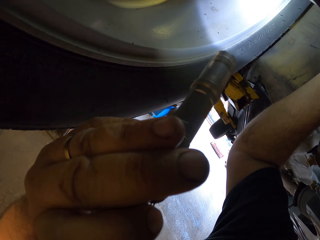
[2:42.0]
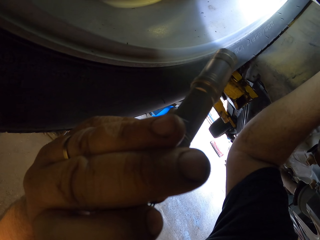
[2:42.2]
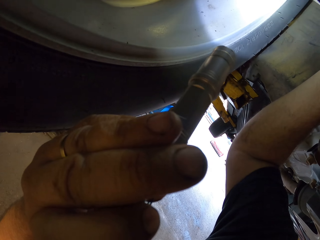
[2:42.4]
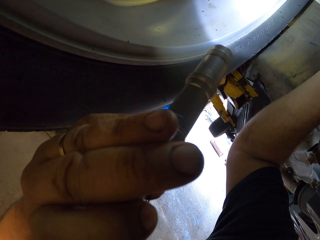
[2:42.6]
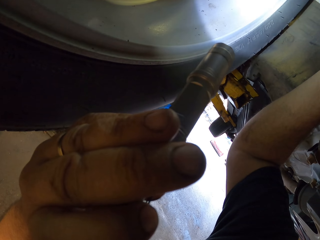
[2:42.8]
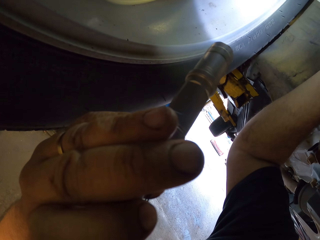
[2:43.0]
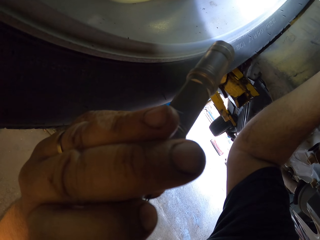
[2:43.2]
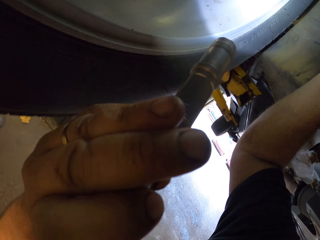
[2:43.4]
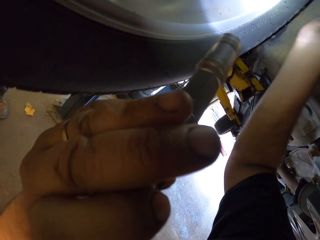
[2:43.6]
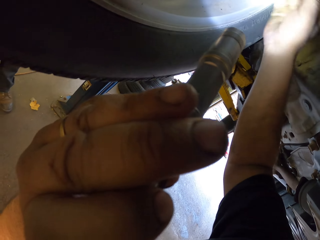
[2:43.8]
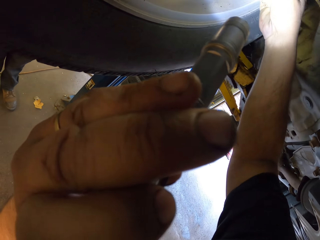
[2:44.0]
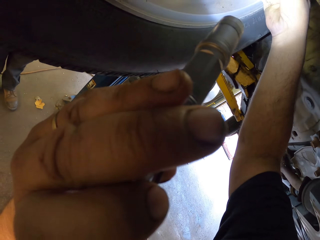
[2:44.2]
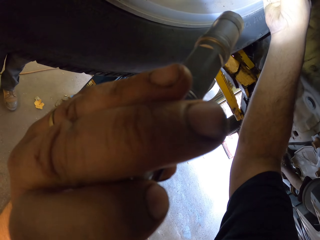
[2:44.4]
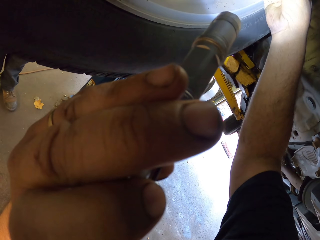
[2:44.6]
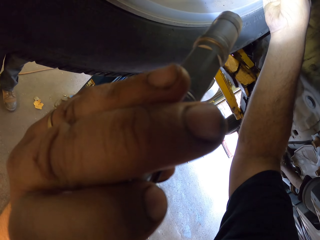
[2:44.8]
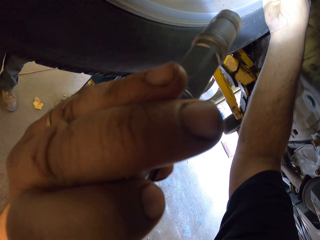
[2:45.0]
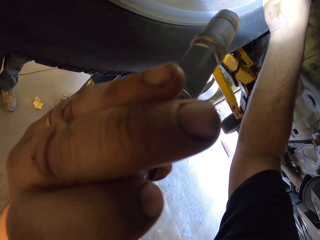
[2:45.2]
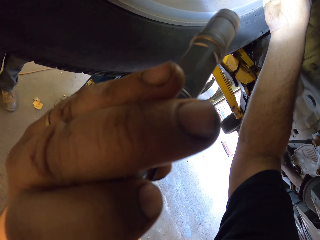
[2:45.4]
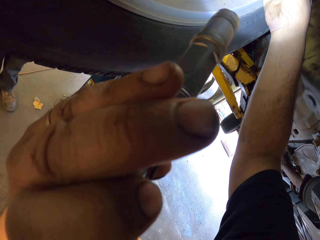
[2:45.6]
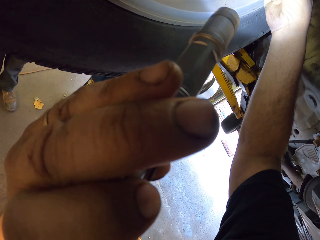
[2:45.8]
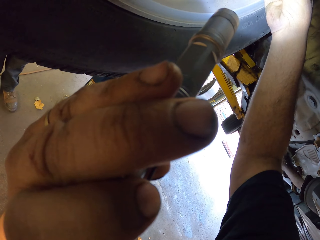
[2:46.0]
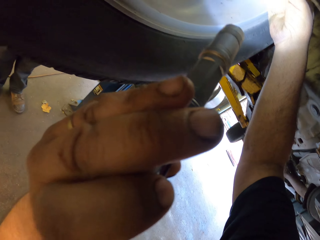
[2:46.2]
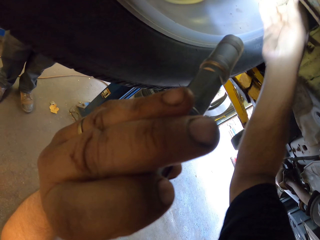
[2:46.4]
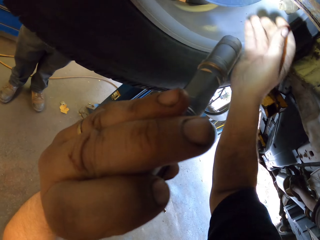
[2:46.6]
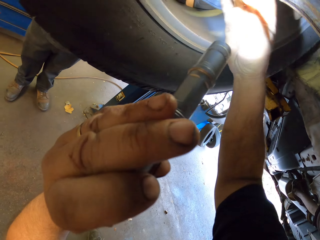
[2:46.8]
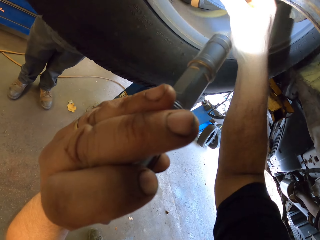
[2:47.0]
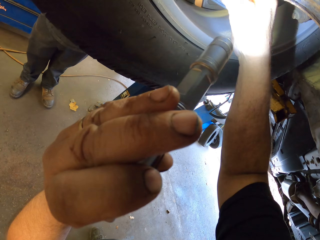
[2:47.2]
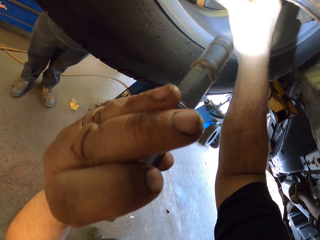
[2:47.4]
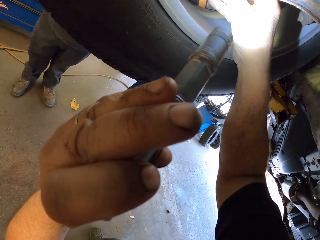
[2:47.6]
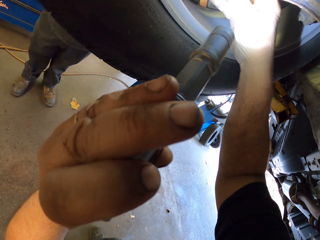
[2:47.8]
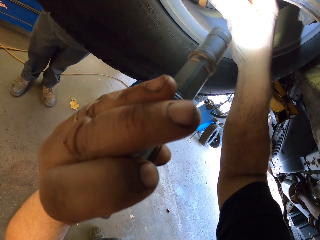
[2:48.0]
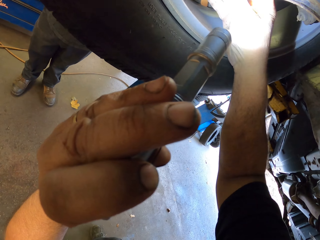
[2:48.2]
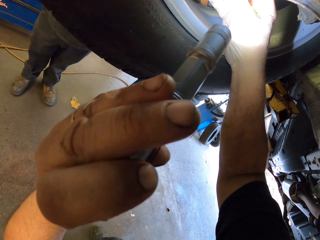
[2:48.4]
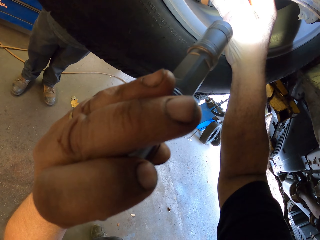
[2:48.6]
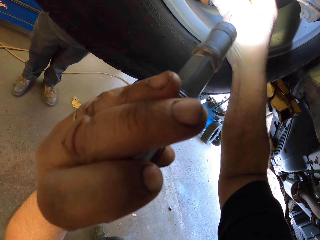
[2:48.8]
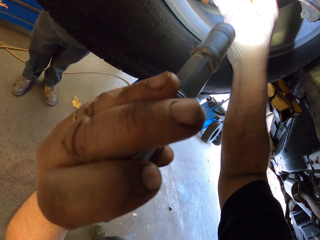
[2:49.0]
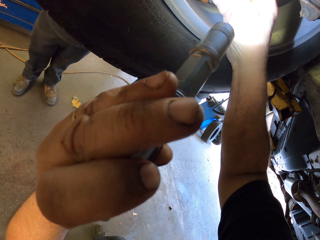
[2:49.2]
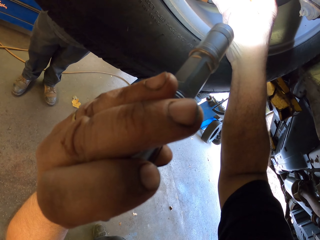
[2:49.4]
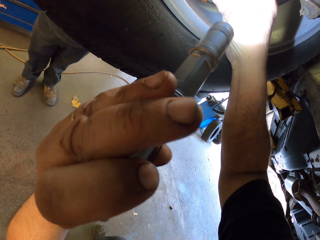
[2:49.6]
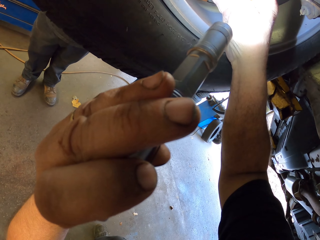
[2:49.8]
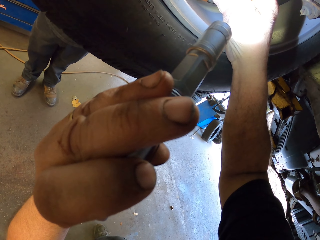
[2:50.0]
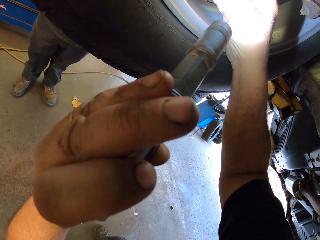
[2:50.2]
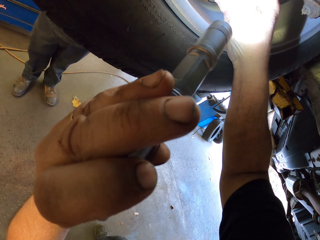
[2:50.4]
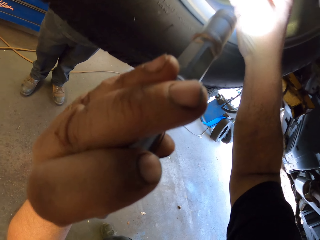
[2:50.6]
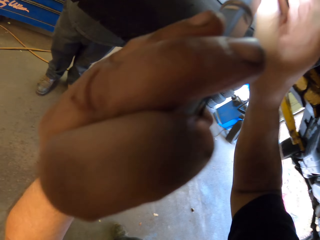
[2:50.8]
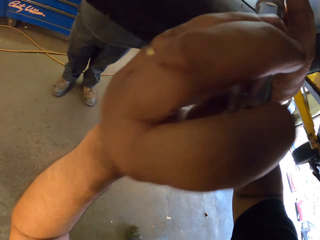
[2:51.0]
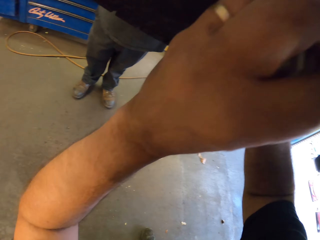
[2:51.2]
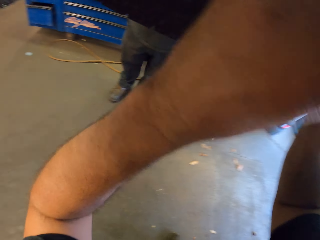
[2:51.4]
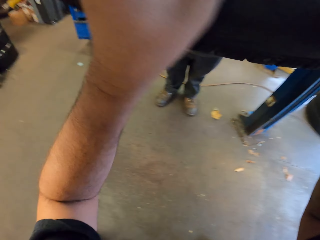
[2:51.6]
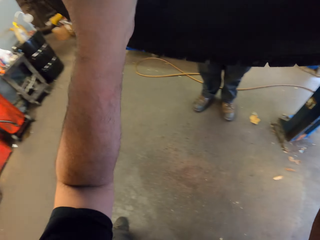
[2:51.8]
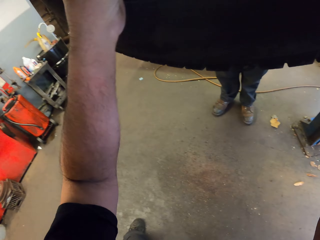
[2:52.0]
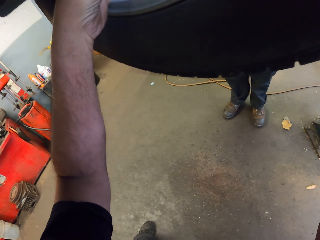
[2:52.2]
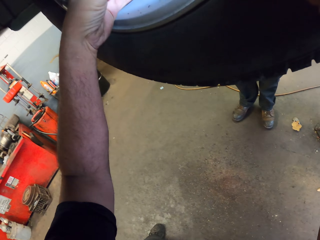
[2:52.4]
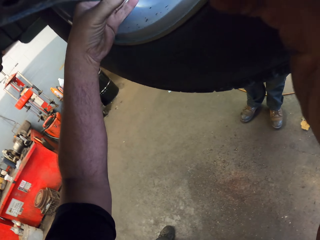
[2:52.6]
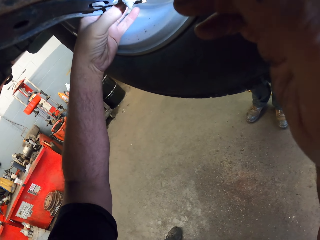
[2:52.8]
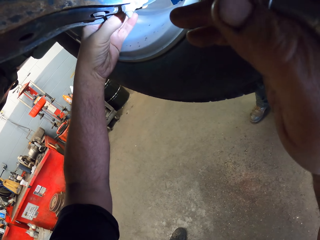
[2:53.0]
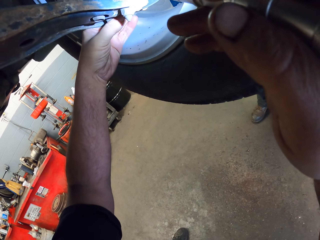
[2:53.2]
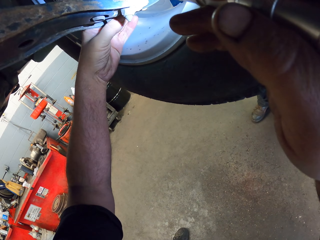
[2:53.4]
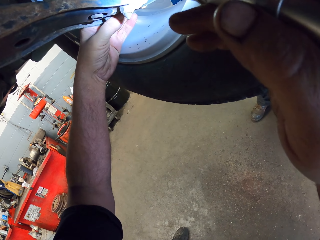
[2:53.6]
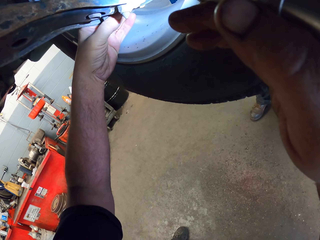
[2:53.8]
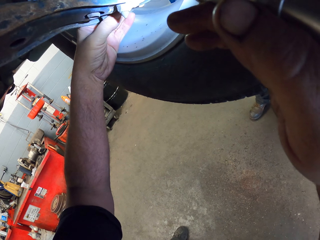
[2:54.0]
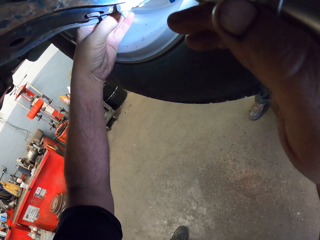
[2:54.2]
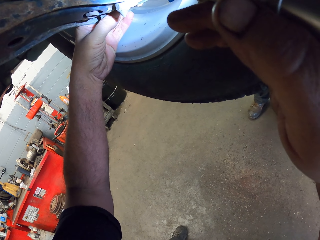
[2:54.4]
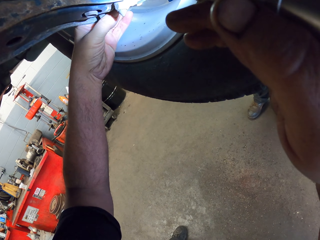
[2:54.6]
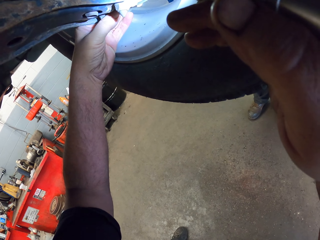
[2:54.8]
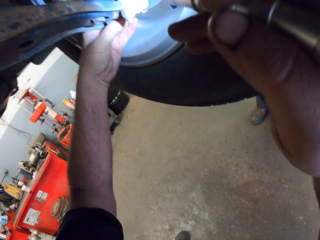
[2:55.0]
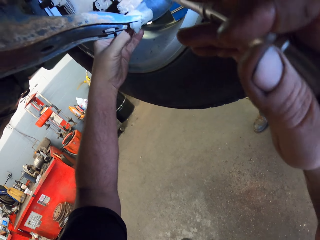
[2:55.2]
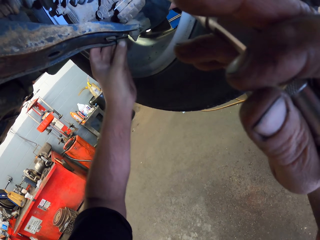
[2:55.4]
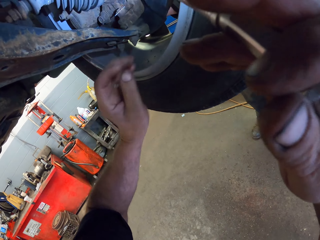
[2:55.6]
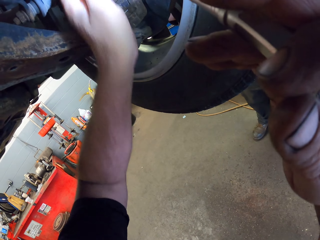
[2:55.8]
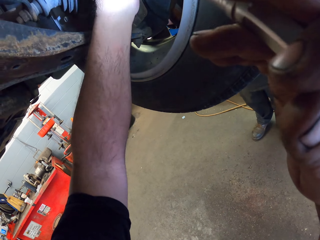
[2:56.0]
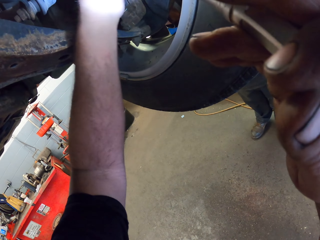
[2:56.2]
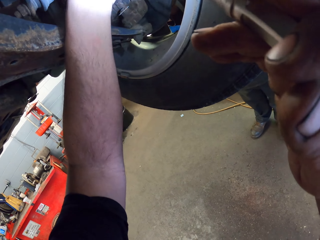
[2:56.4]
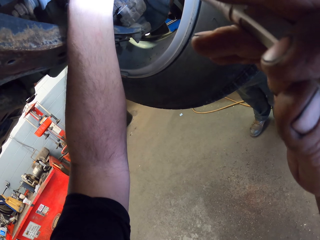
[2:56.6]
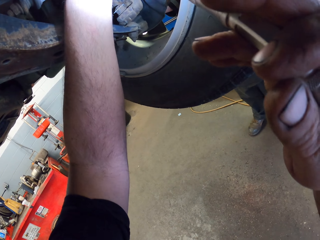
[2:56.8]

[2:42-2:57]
The camera wearer changes hands holding the flashlight. He points the flashlight at the car tire and touches the car wheel with his hand.

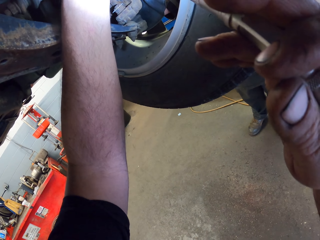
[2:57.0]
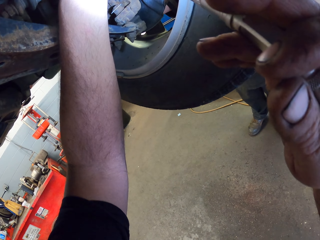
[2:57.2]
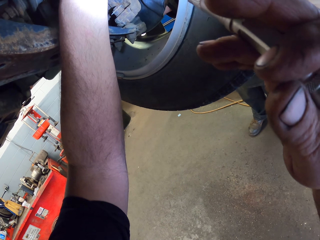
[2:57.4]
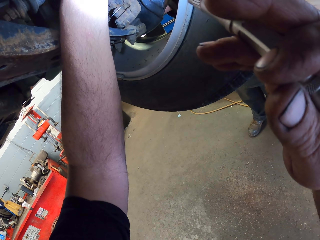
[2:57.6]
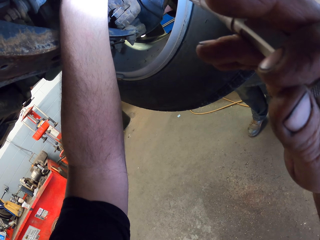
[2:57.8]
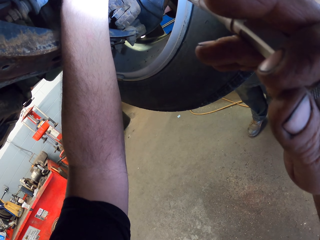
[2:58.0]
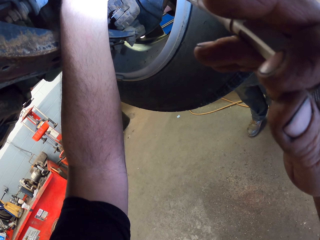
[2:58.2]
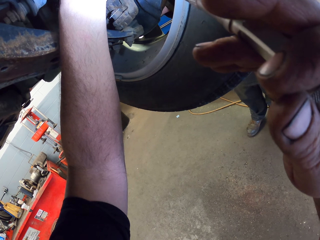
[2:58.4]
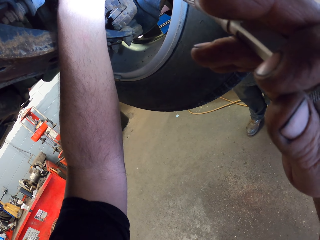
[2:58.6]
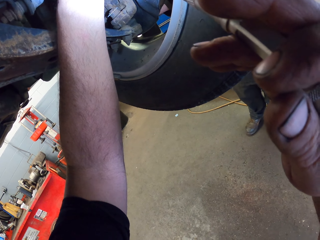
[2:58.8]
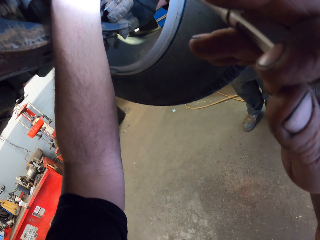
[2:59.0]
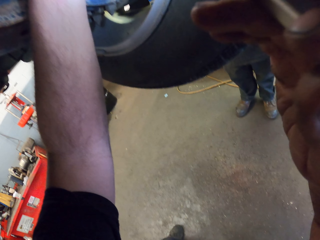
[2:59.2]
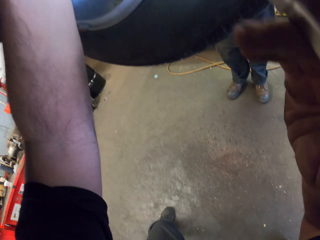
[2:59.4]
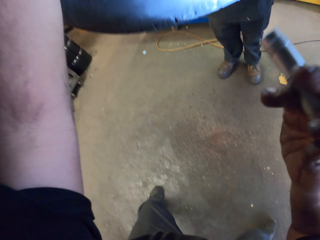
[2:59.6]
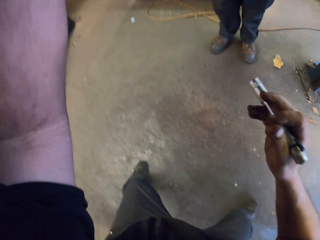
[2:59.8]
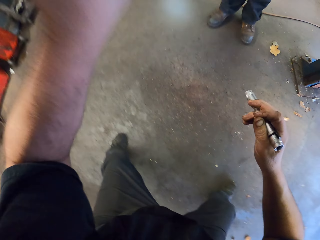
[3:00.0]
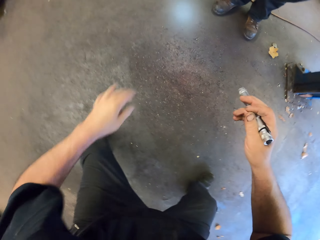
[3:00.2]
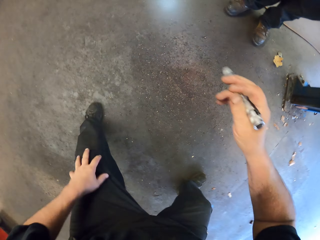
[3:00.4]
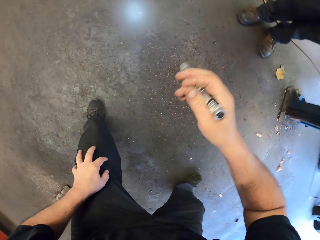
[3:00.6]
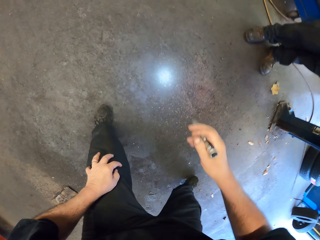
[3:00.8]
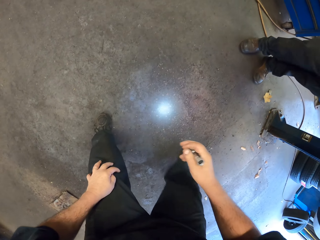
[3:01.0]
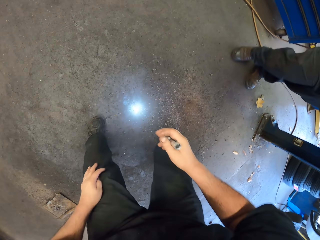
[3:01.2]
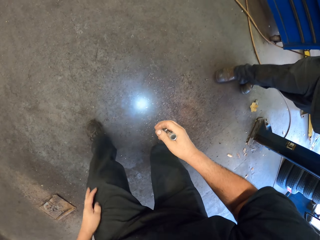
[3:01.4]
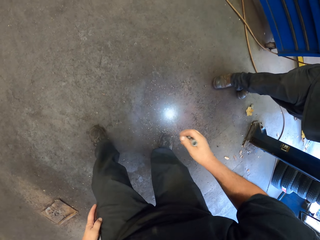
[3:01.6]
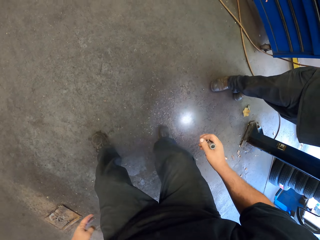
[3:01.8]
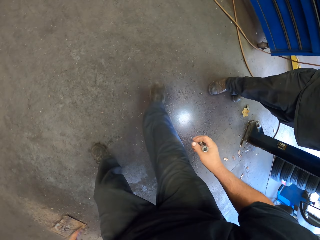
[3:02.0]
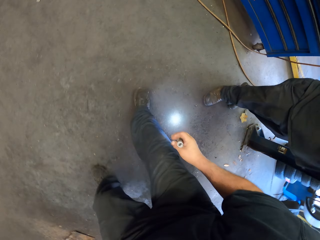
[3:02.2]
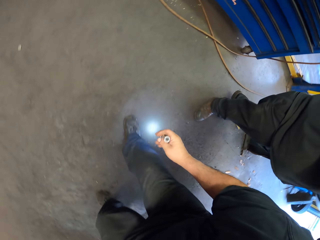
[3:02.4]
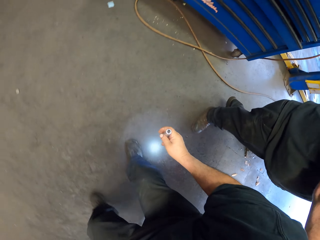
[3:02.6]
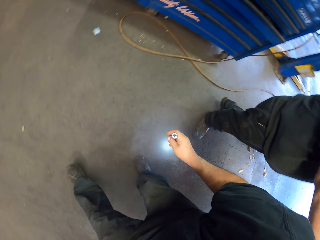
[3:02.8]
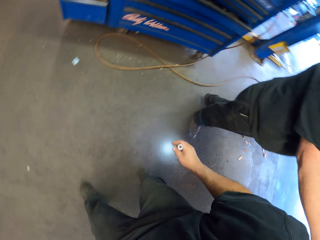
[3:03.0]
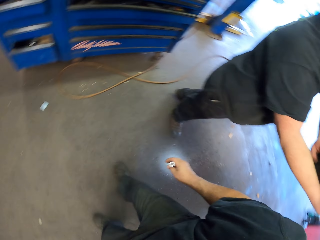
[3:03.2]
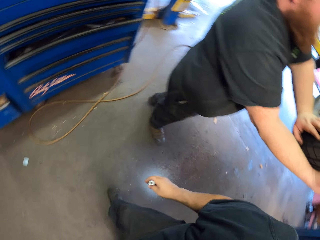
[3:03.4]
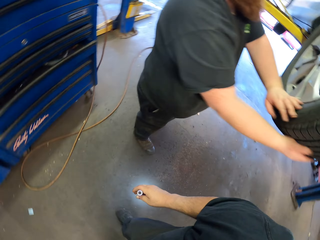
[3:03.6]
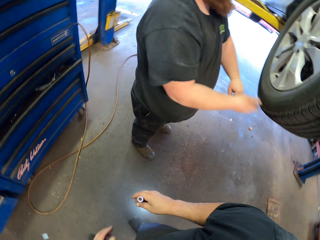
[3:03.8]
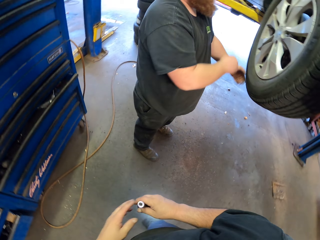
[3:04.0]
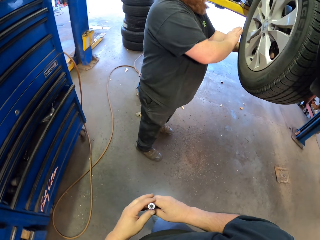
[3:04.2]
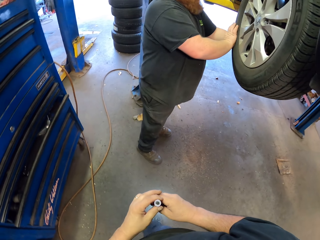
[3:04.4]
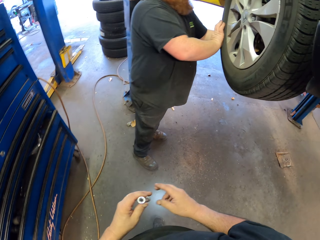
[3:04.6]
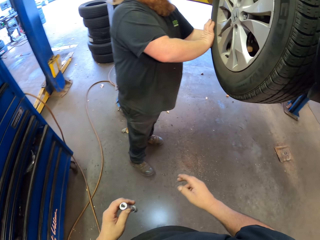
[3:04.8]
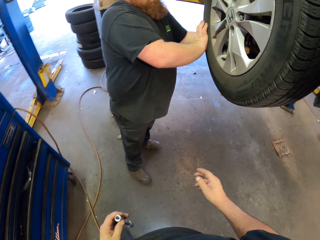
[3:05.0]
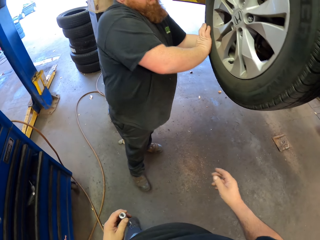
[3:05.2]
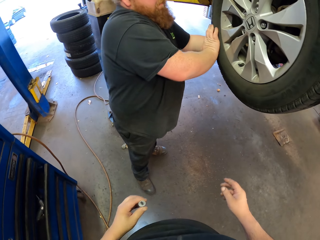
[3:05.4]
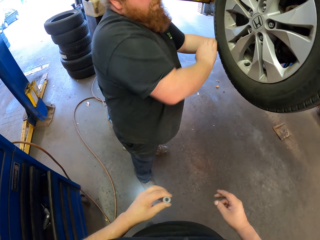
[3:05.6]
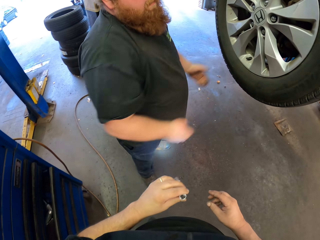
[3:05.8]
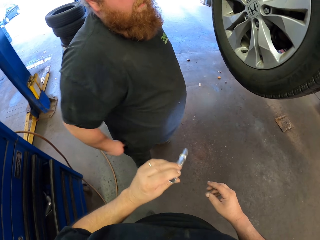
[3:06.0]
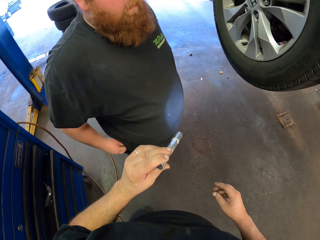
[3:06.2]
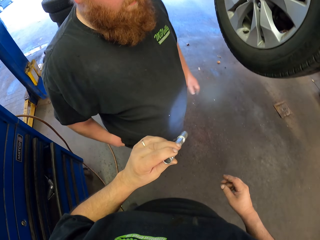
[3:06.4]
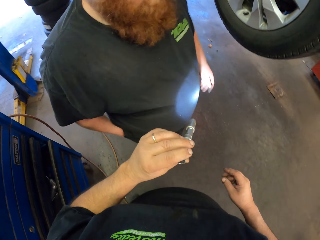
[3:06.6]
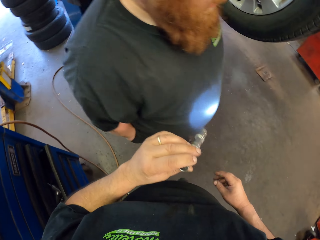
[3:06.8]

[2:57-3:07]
The camera wearer points the flashlight downwards. They walk. A person touches the car tire with both hands.
